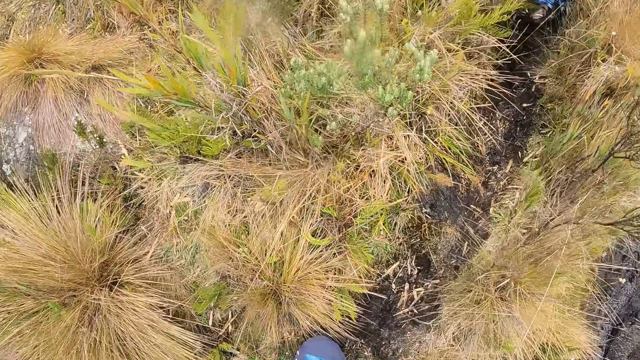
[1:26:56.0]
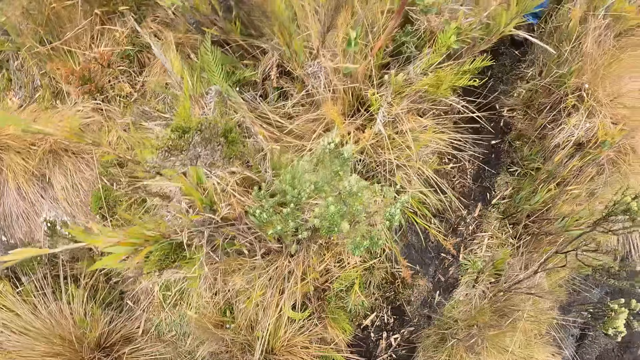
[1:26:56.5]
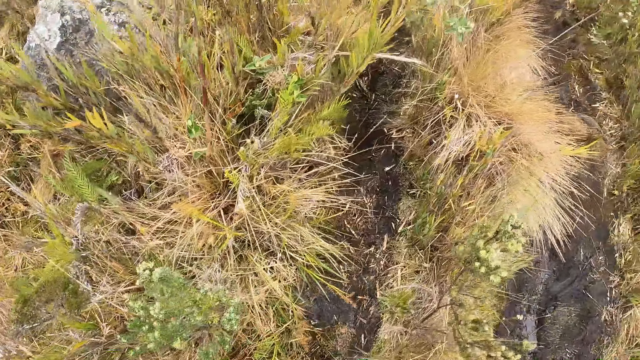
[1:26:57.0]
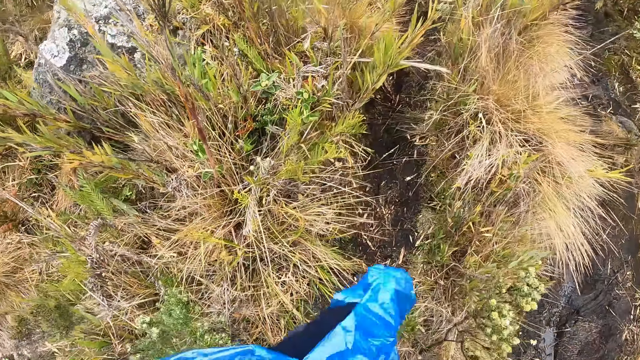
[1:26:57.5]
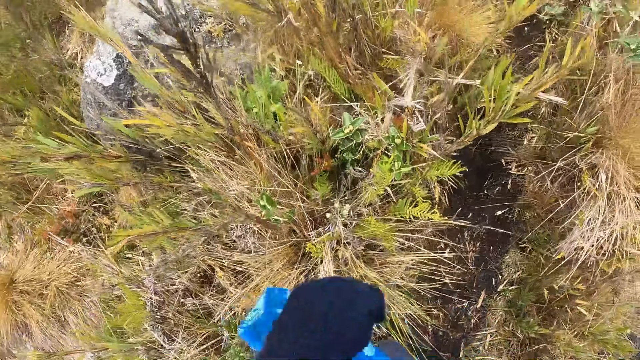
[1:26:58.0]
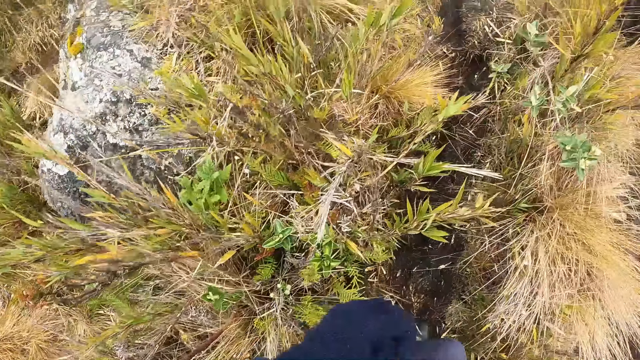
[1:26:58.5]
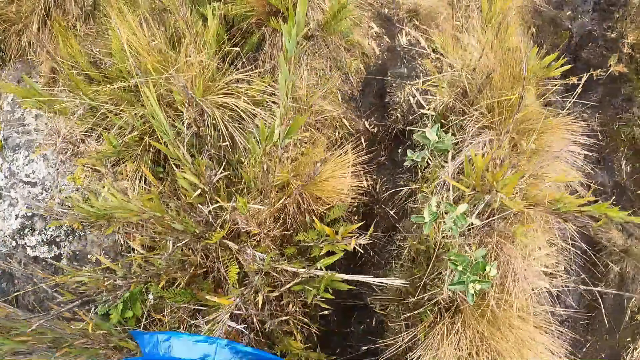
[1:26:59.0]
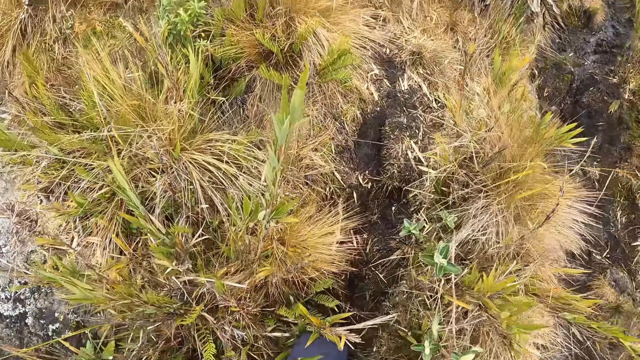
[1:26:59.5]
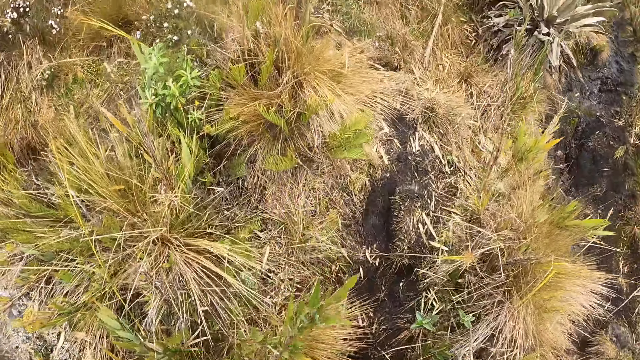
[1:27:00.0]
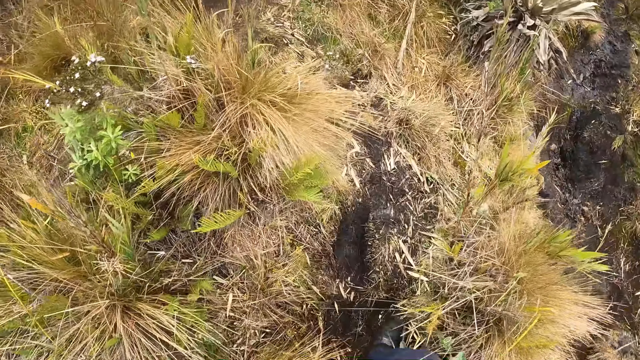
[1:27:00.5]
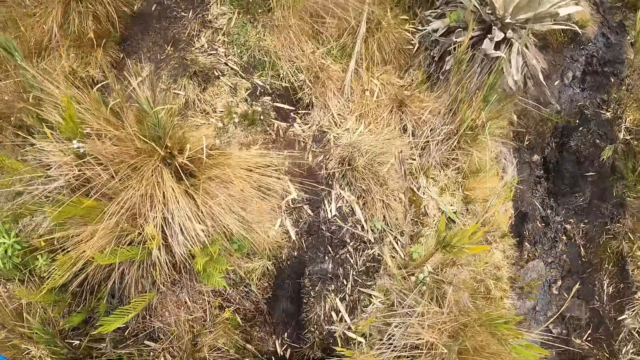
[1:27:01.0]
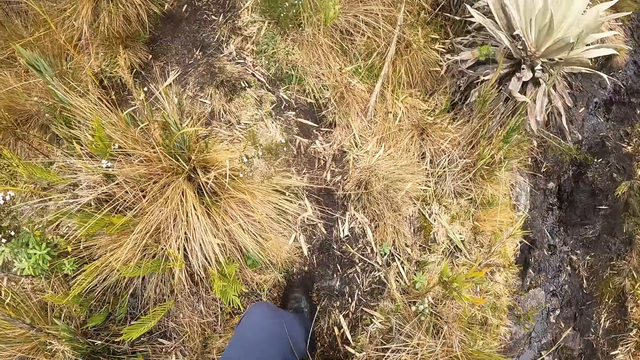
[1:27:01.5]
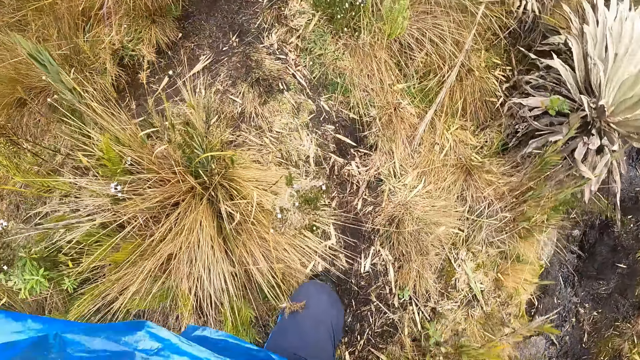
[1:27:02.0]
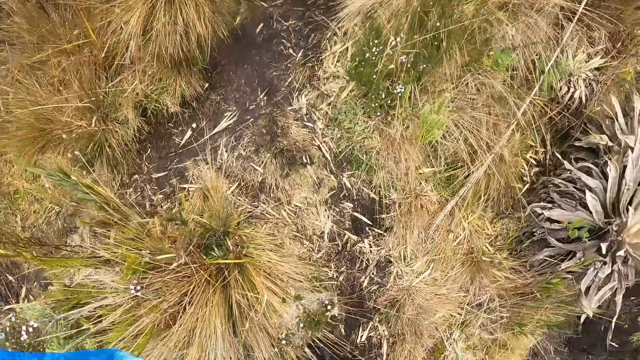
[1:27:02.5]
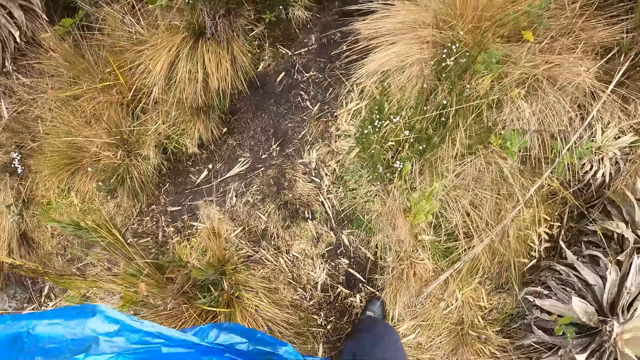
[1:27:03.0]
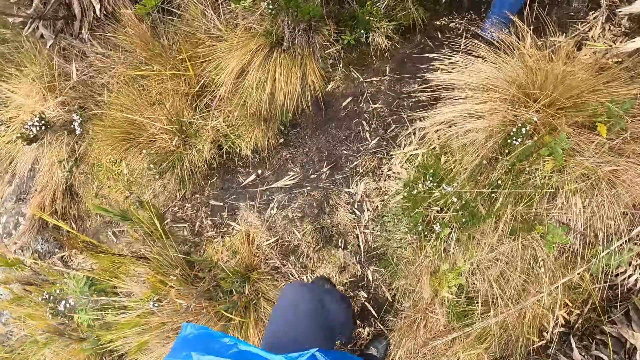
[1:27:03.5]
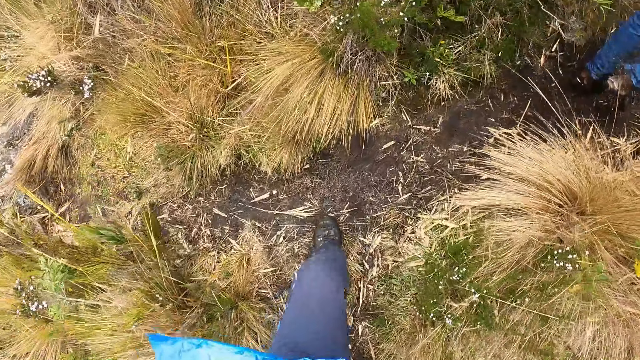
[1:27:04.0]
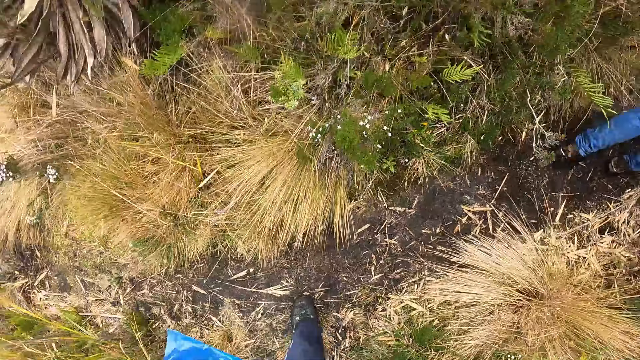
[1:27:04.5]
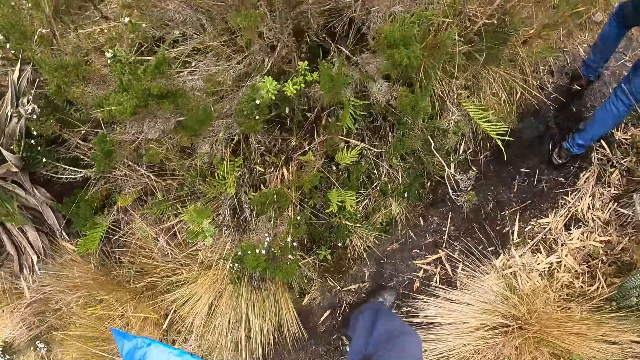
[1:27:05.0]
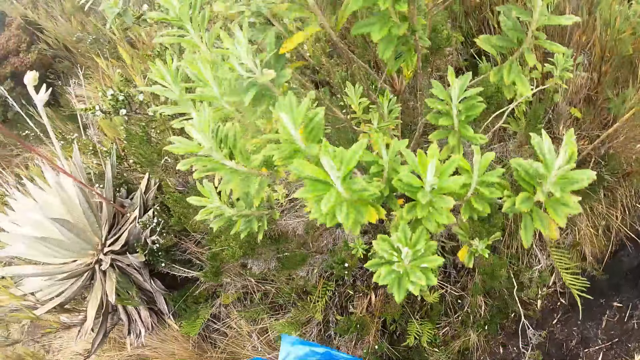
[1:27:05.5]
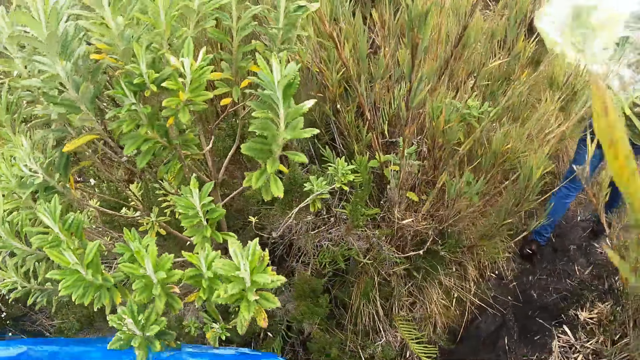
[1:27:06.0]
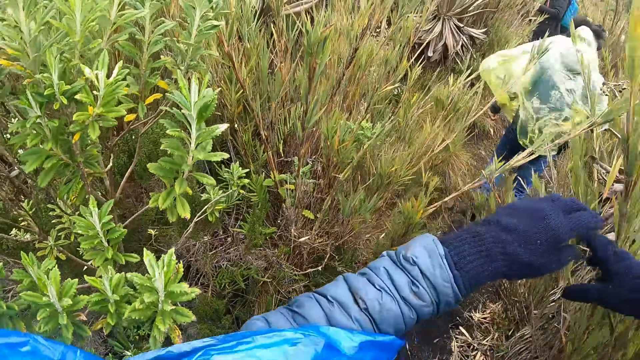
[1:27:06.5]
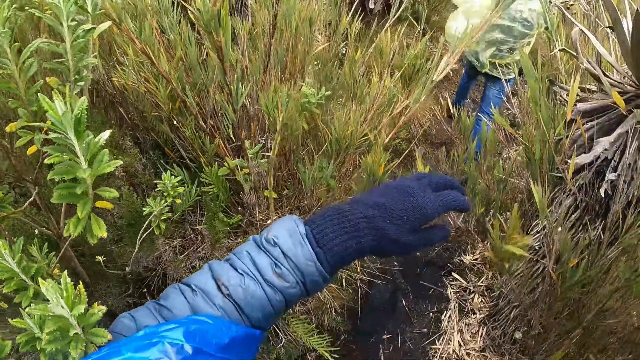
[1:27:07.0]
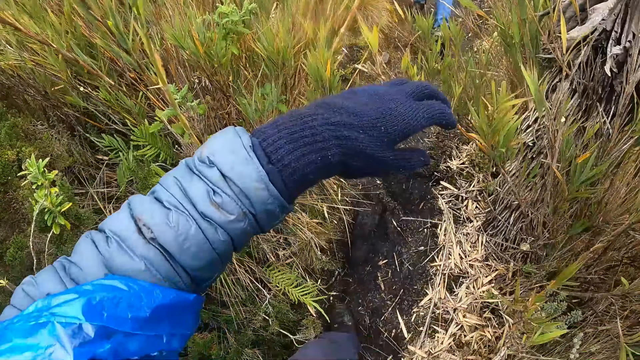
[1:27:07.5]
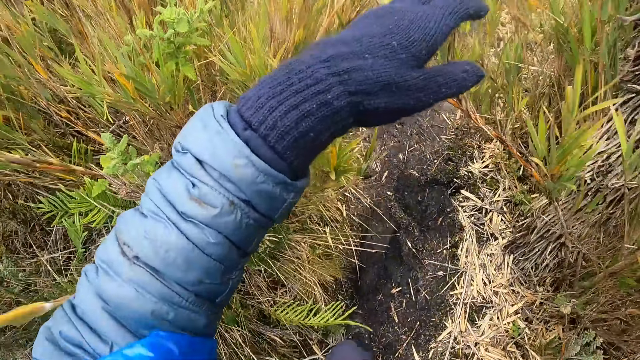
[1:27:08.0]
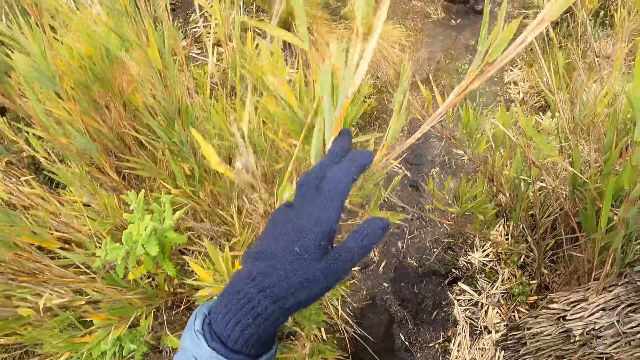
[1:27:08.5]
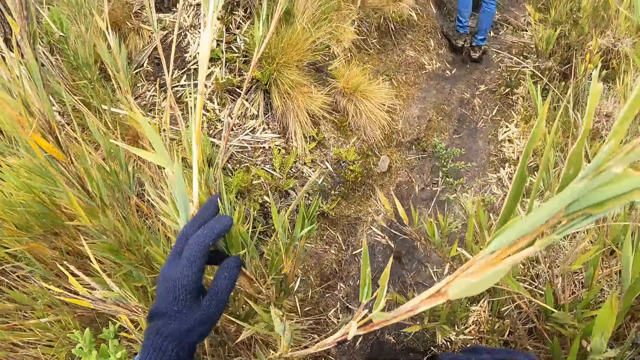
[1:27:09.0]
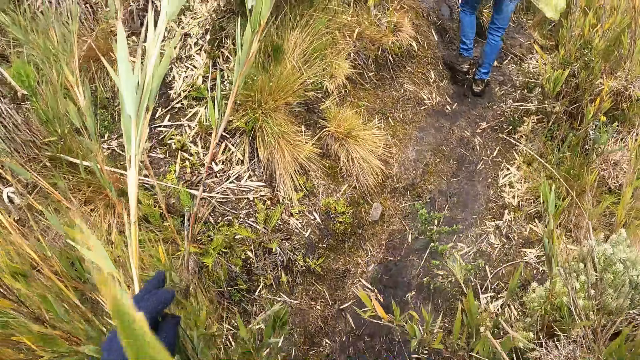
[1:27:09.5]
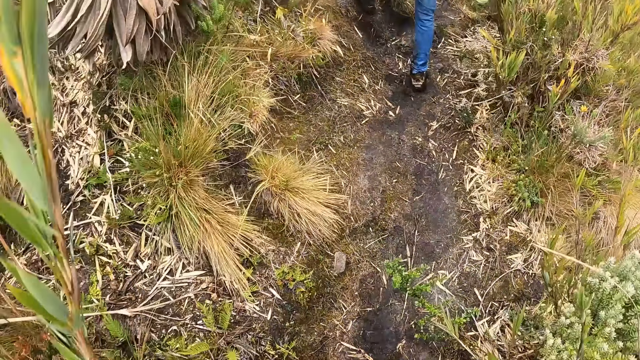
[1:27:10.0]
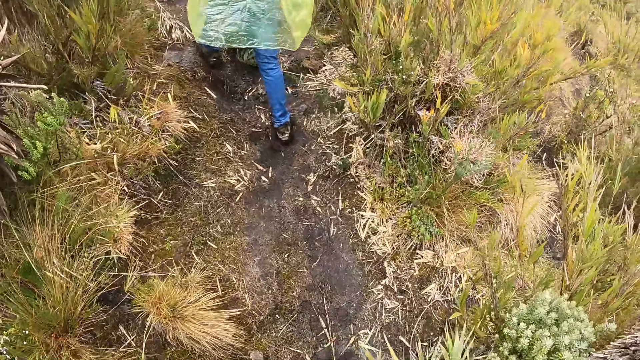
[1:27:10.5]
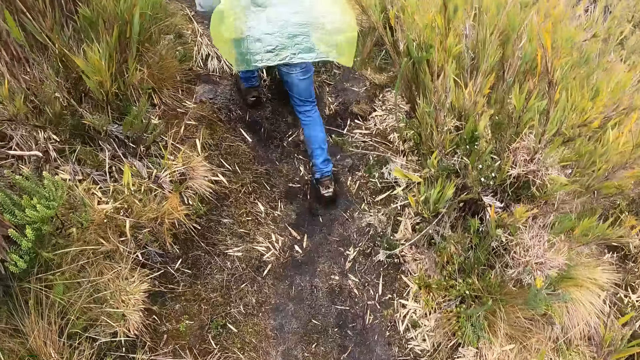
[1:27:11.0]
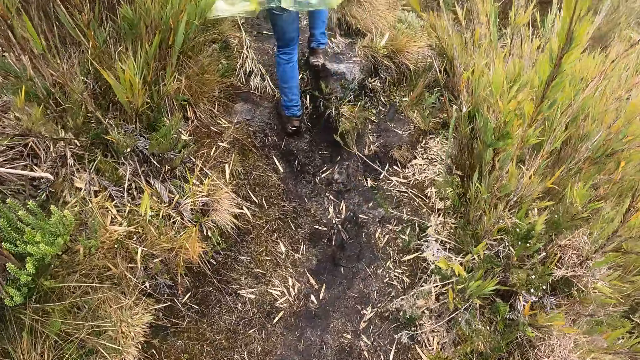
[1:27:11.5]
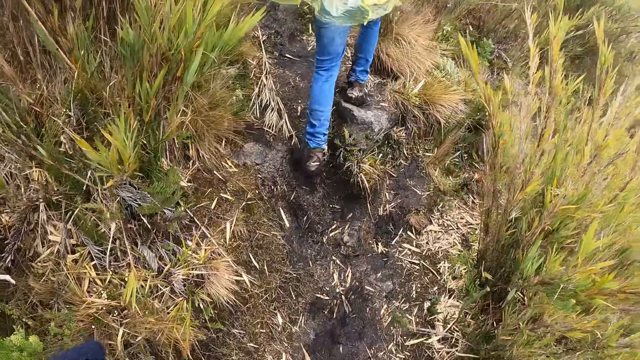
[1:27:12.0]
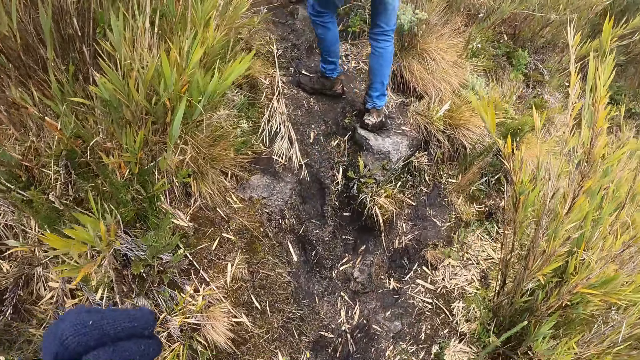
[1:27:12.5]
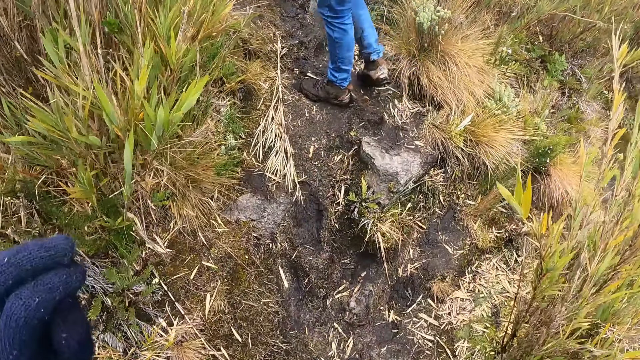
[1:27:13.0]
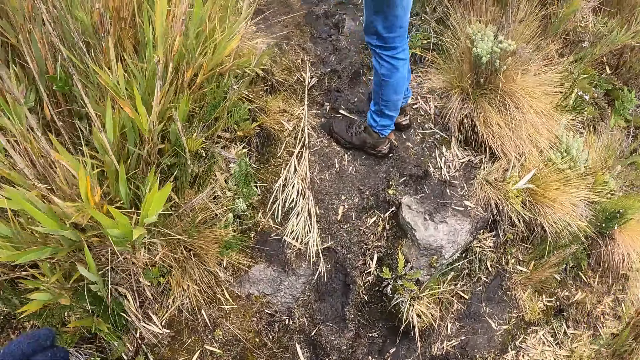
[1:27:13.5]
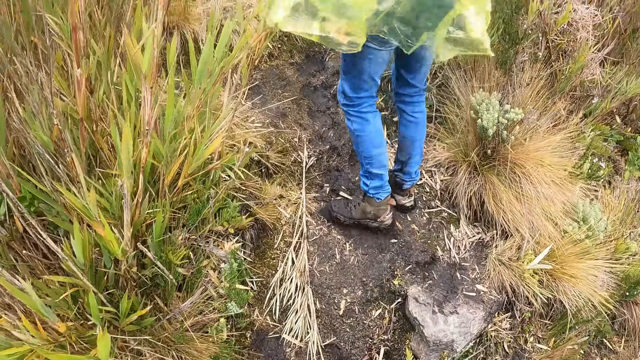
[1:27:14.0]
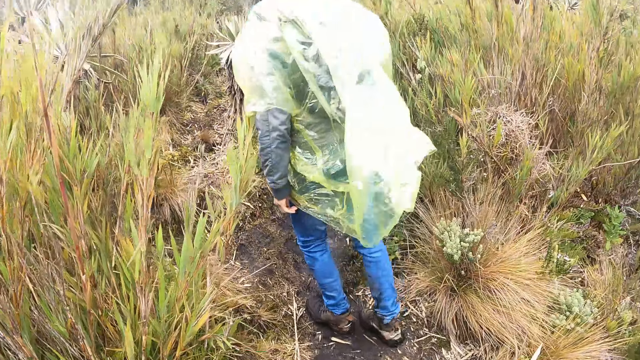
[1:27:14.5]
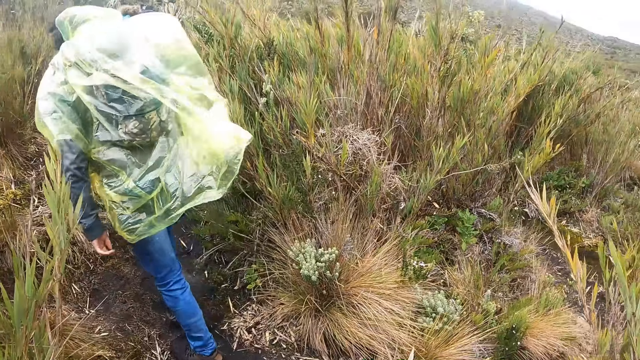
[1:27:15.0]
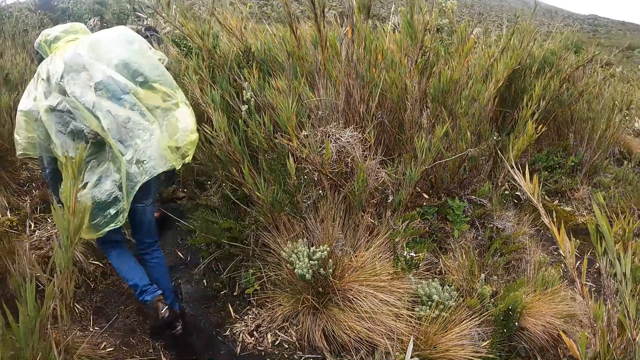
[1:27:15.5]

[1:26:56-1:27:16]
The camera wearer walks through a path. She brushes off some grass with her right hand. She removes the branches out of the way. She brushes off some grass with her left hand. She walks through the path.
